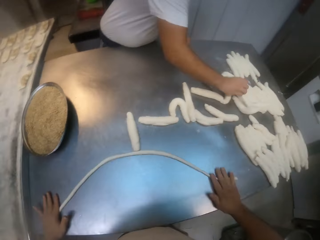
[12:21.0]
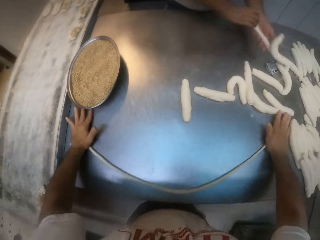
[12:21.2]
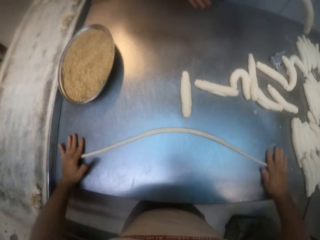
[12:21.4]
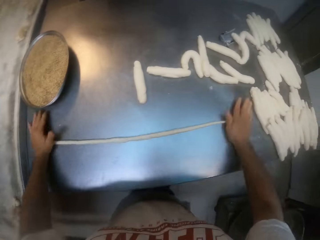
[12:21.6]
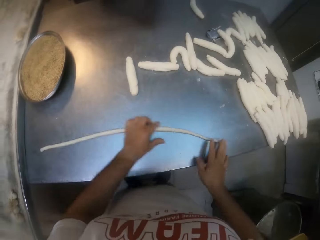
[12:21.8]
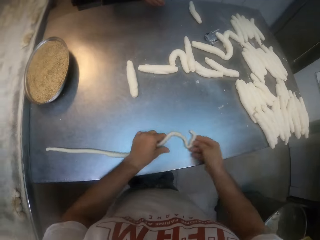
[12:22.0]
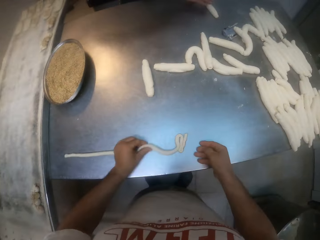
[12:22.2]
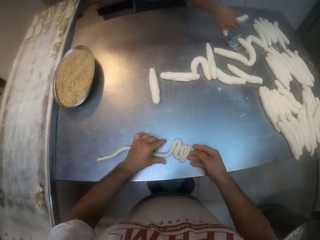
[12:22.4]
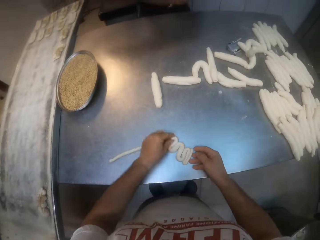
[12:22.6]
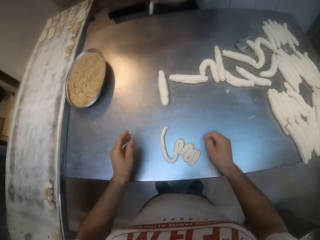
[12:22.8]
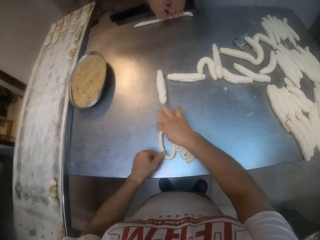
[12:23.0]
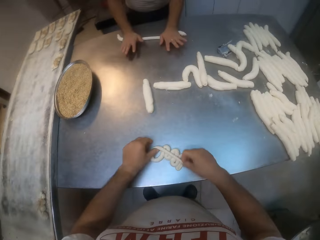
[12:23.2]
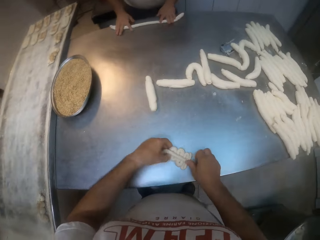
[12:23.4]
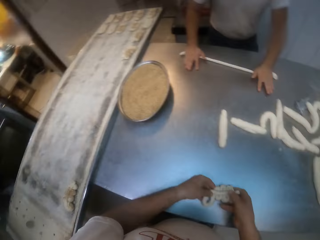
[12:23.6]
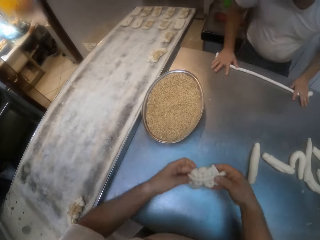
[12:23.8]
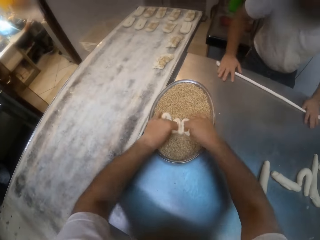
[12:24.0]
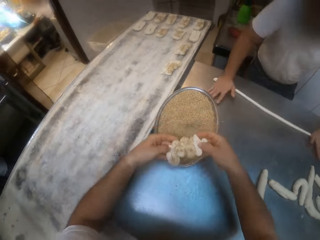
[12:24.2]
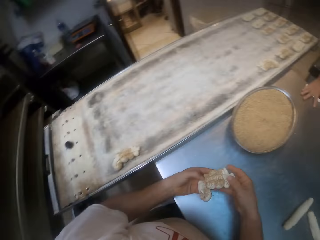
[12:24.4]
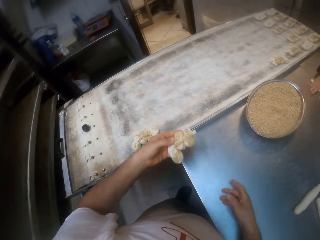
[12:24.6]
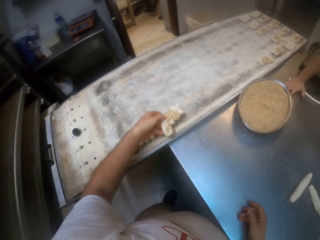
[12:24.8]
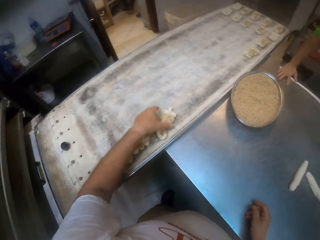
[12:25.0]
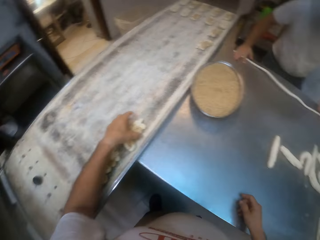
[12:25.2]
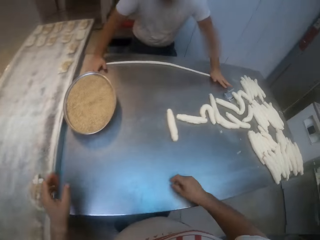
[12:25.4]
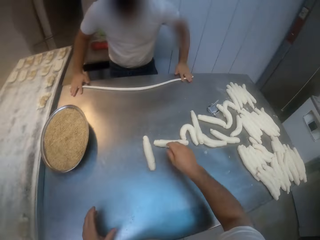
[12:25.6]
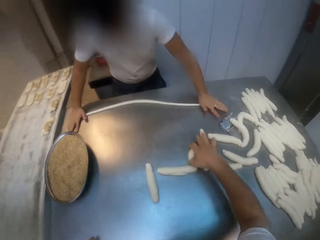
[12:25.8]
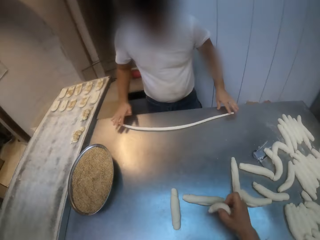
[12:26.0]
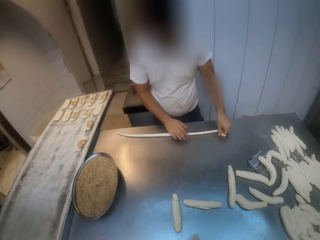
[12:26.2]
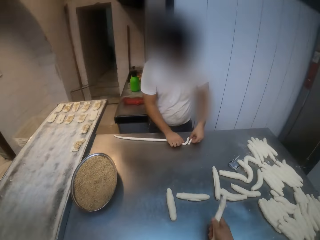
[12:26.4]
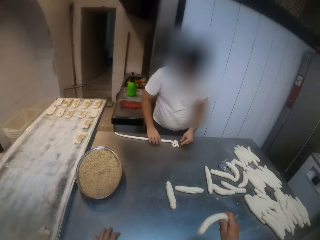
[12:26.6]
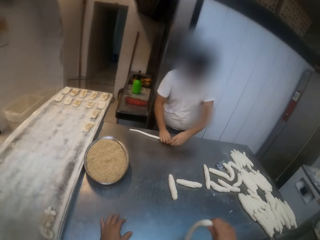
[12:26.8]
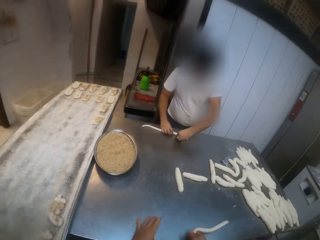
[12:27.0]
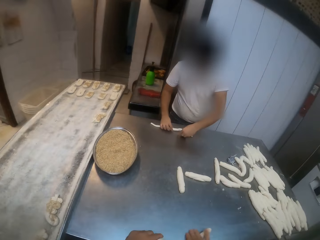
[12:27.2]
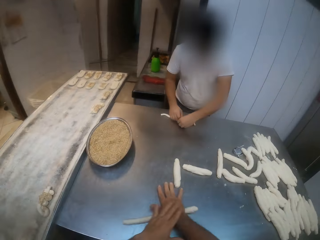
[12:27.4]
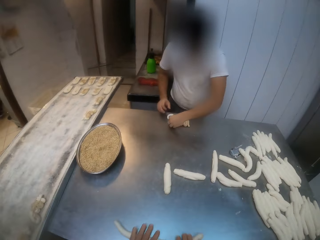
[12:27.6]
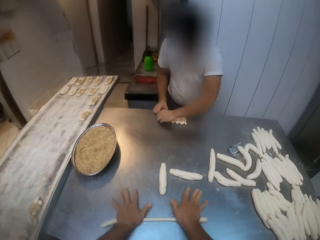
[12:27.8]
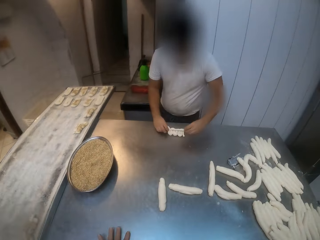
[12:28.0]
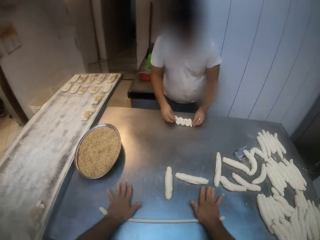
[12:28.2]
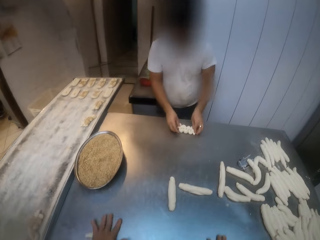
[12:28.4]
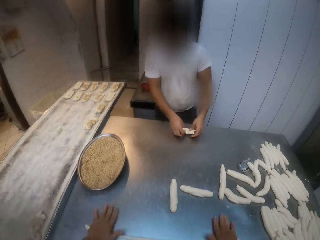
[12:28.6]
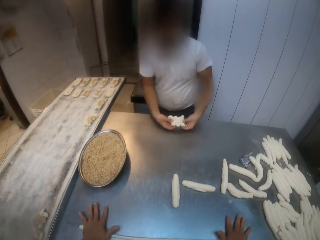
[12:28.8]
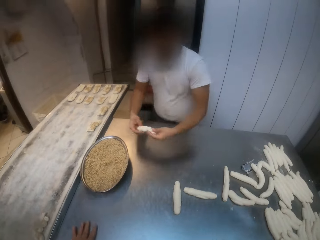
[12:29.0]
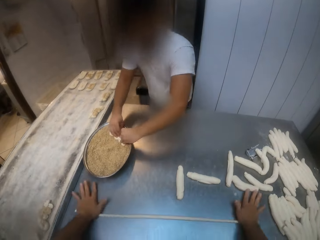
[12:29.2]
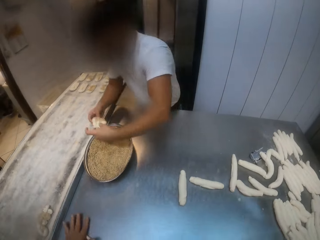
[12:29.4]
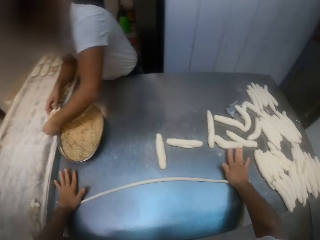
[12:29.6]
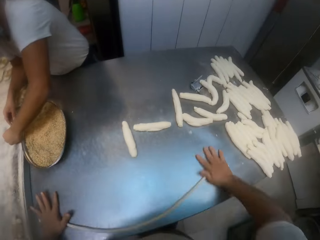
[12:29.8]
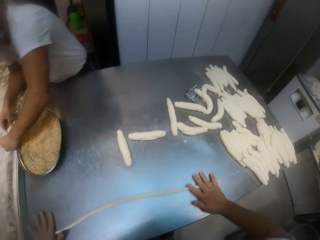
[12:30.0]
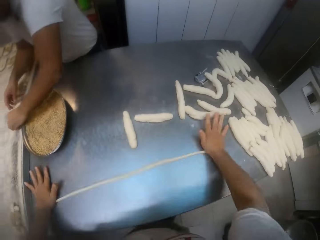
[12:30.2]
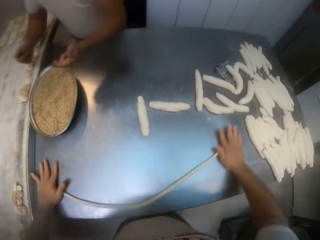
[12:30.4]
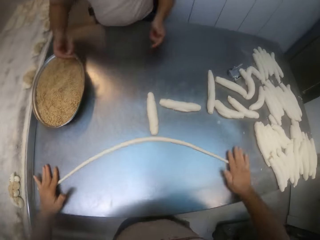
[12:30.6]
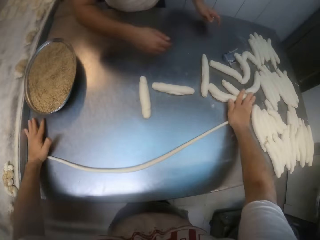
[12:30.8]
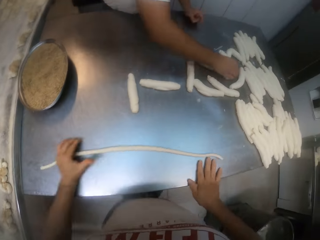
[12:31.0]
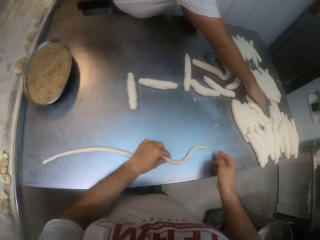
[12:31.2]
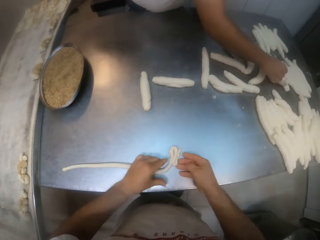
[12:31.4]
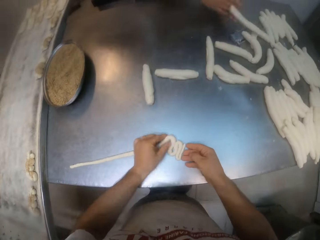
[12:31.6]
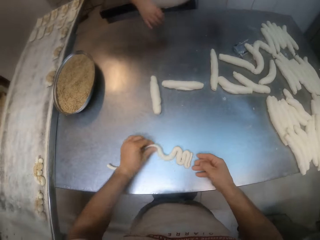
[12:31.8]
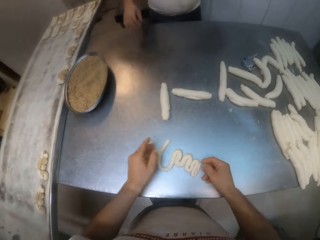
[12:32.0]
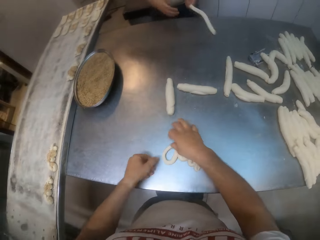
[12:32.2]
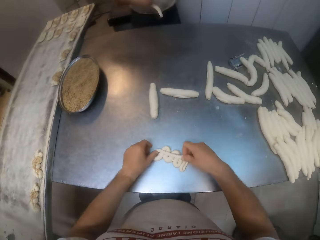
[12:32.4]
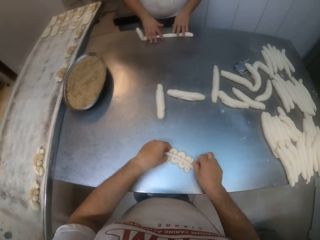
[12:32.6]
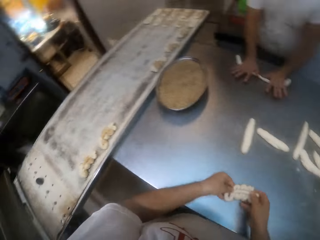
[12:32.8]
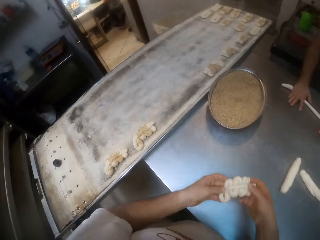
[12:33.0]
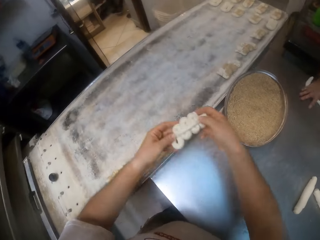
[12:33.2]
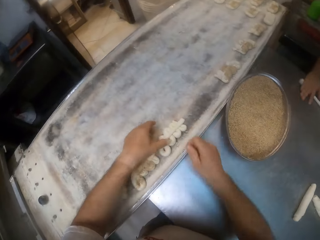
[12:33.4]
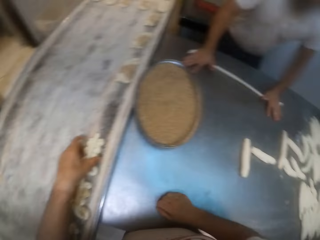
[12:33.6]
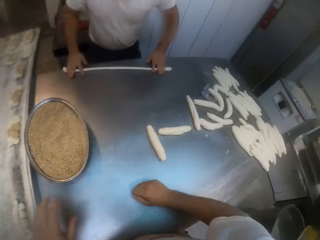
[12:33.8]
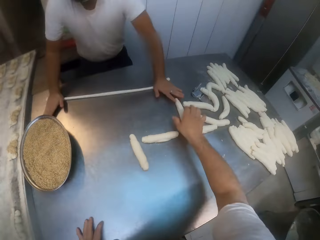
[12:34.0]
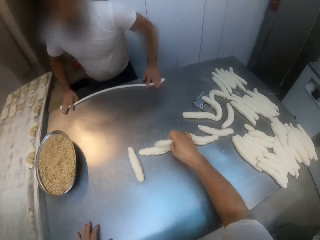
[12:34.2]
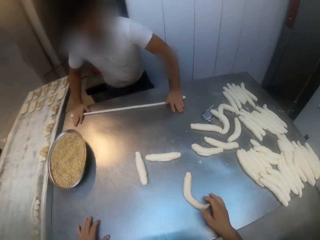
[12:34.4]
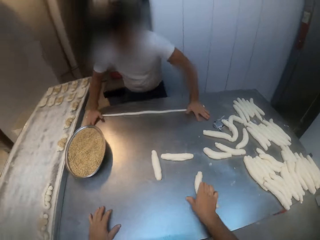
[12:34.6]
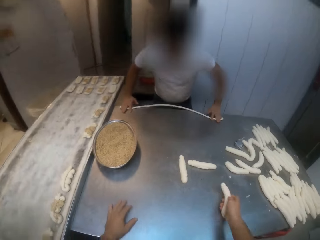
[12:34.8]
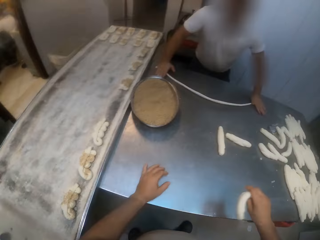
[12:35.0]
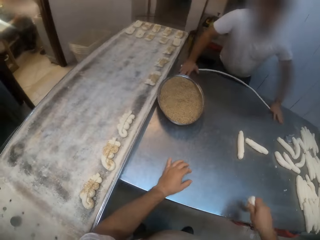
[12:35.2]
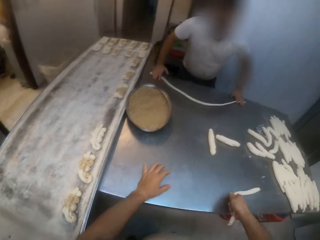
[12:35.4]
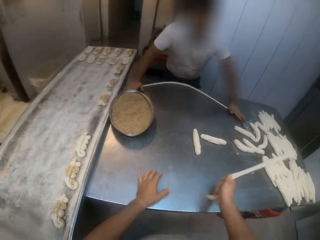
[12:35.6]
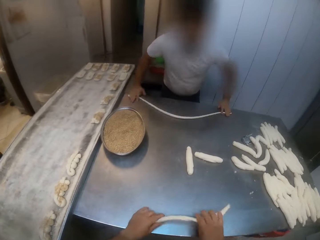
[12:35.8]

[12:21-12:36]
A man picks dough from the table with his right hand. The man rolls the dough on the table with both hands. The camera wearer shapes the dough with both hands. He dips the dough into a sauce with both hands. He drops the dough on the baking tray with his left hand. He picks the dough from the table with his right hand. The man shapes the dough with both hands. The camera wearer rolls the dough on the table with both hands. The man dips the dough into the sauce with both hands. The man drops the dough in the baking tray with both hands. The man picks the dough from the table with his right hand. The camera wearer shapes the dough with both hands. He drops the dough in the baking tray with both hands. The man rolls the dough on the table with both hands. The camera wearer picks the dough from the table with his right hand.

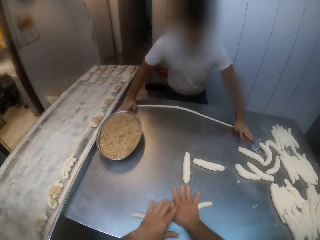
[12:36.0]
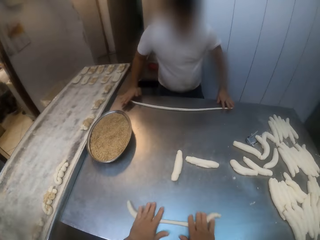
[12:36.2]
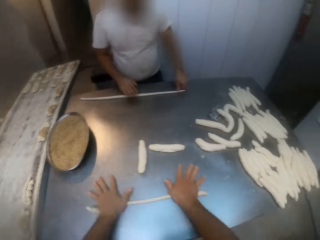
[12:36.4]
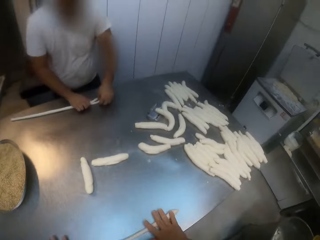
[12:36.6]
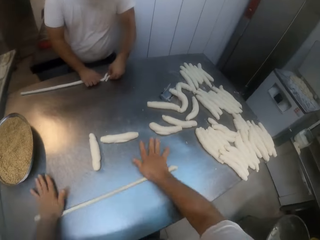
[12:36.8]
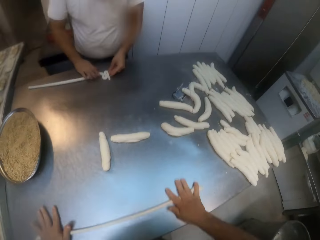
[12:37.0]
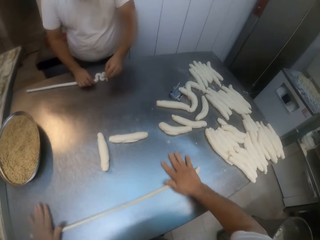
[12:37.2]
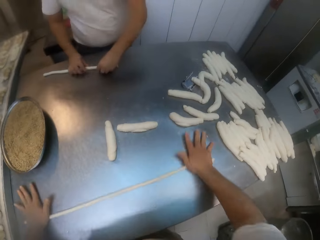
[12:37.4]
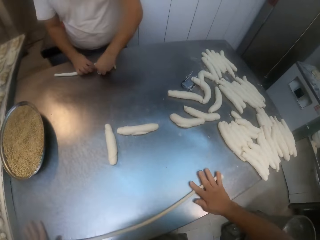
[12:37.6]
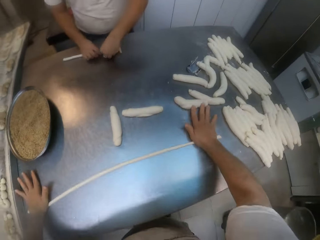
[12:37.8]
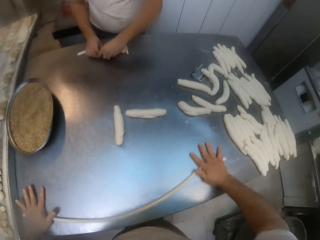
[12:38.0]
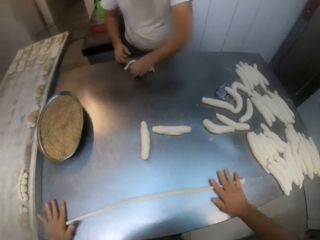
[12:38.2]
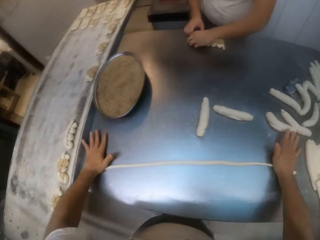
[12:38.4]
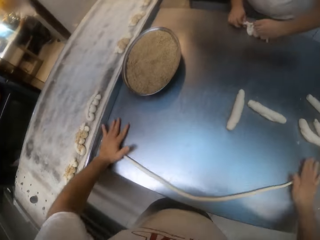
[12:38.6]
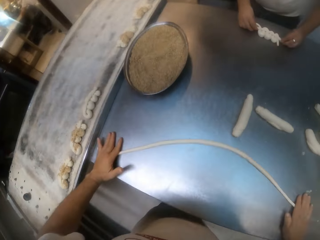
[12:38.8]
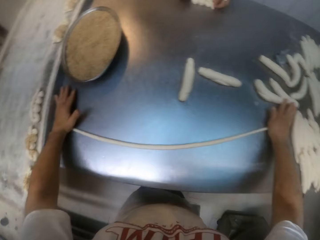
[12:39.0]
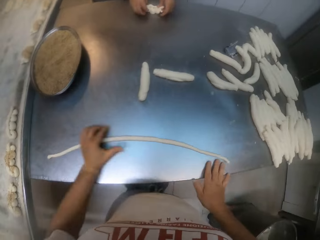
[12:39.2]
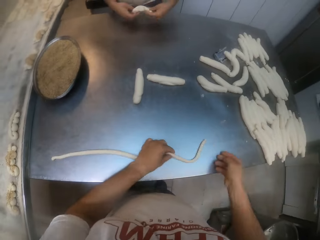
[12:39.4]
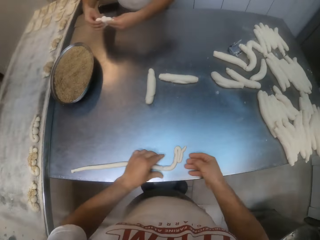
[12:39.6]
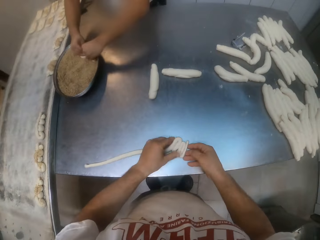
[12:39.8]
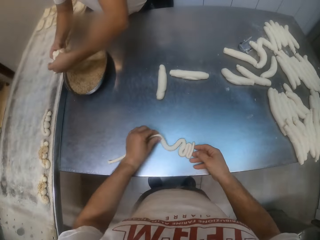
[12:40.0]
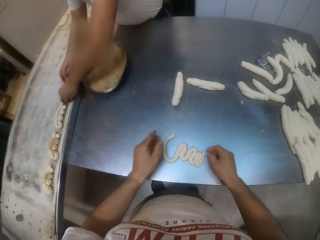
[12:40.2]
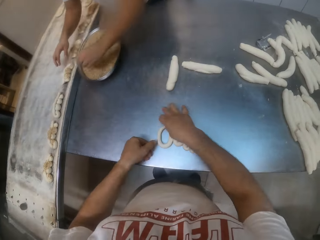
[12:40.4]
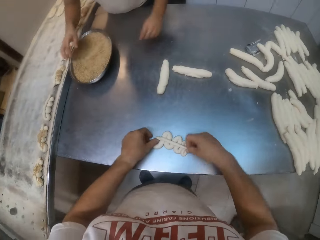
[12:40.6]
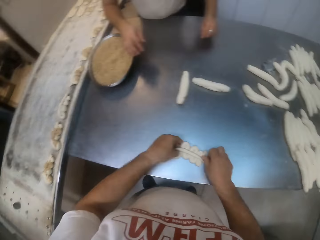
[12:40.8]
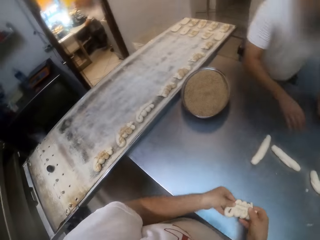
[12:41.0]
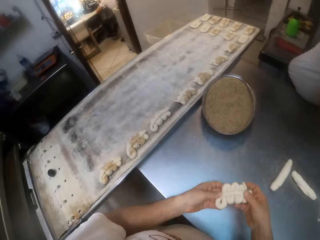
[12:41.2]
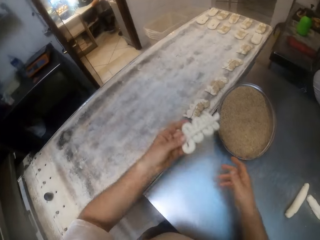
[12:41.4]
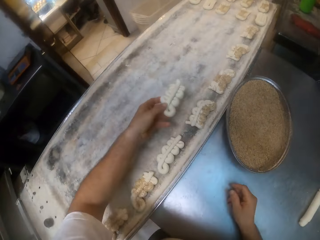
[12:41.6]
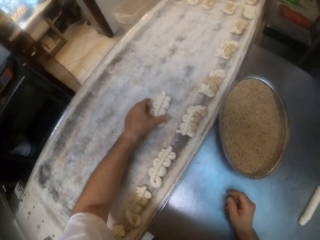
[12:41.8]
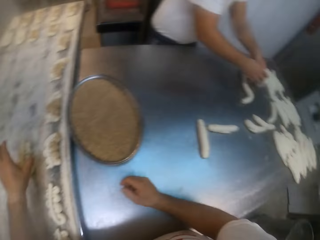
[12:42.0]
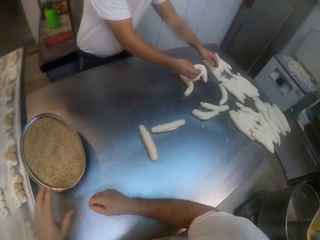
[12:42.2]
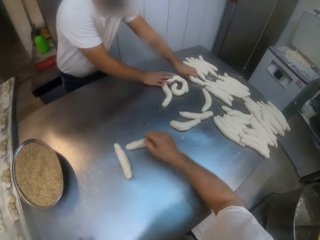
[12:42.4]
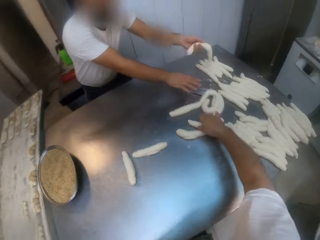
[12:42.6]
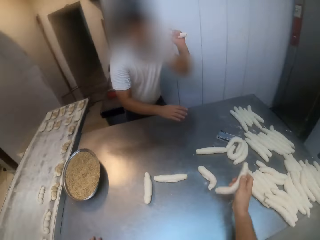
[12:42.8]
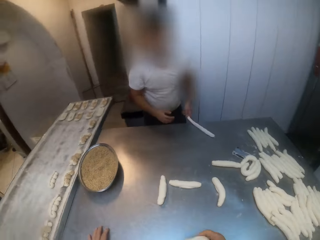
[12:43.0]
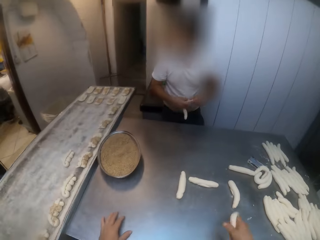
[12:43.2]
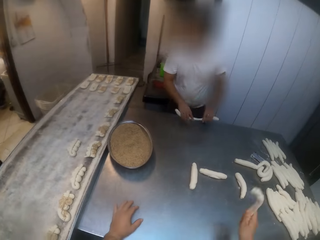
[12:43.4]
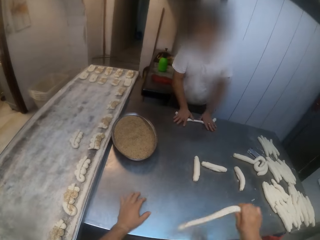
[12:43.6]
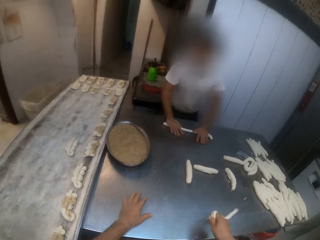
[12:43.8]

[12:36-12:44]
The camera wearer rolls dough on the table with both hands. A man shapes the dough with both hands. The man dips the dough into the sauce with both hands. The camera wearer shapes the dough with both hands. The man drops the dough in the baking tray with both hands. The camera wearer drops the dough in the baking tray with his left hand. The man picks rolls. The camera wearer picks the dough from the table with his right hand.
